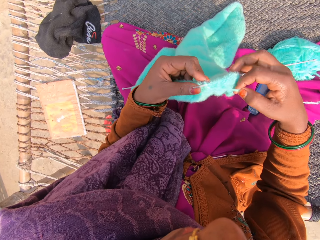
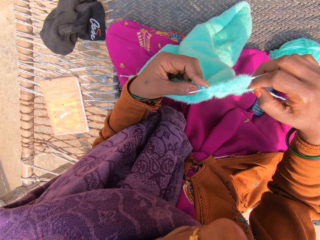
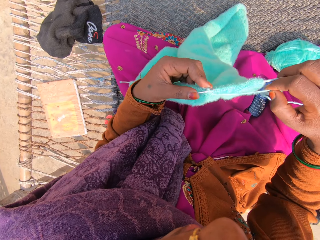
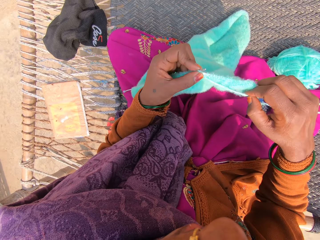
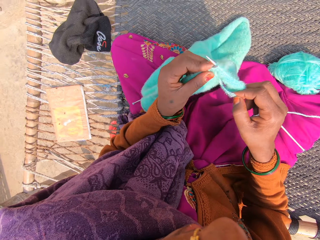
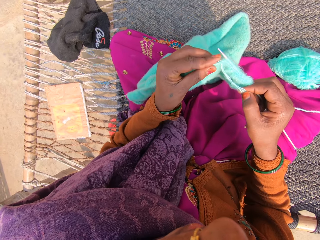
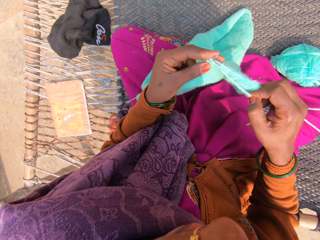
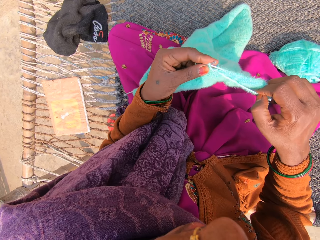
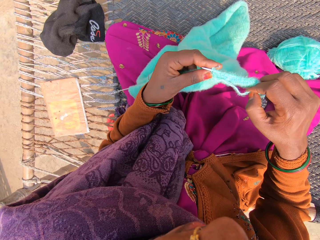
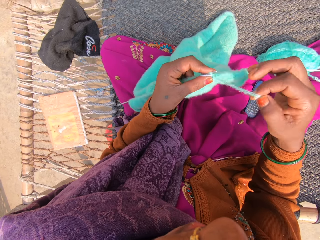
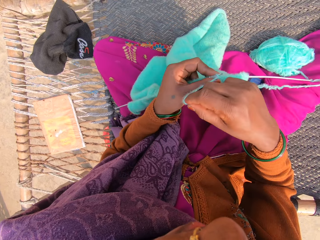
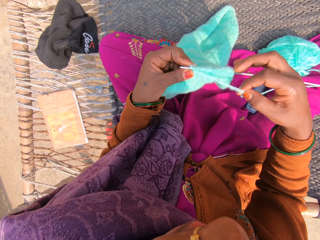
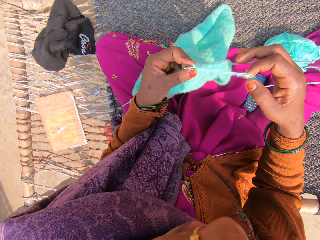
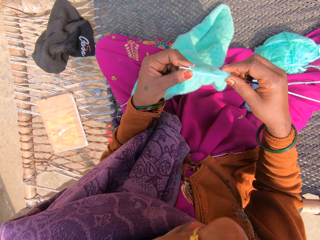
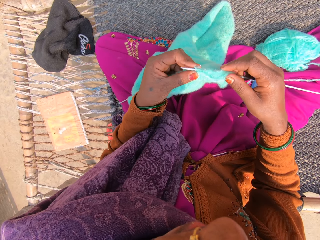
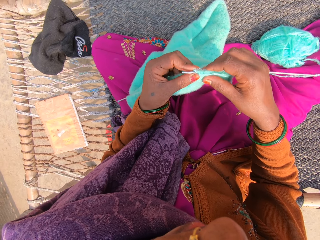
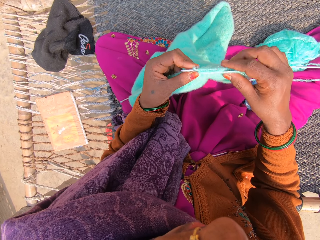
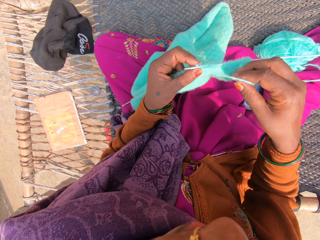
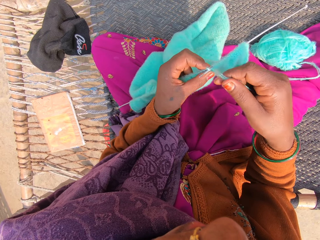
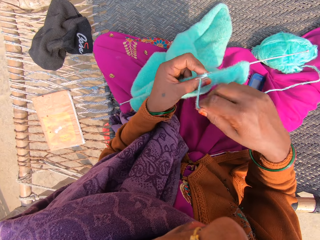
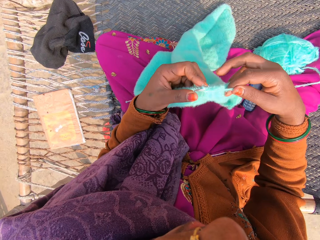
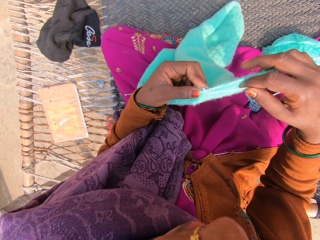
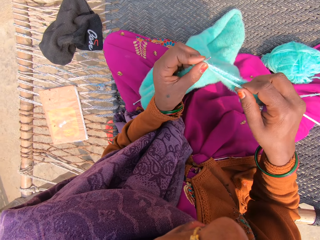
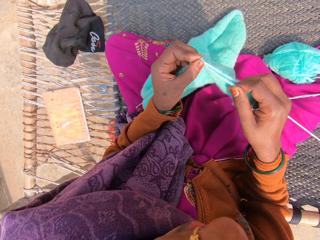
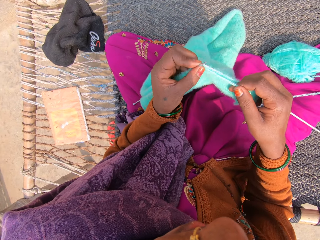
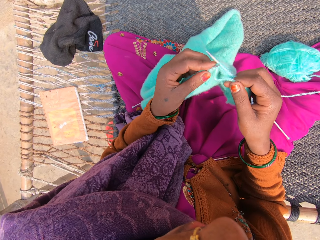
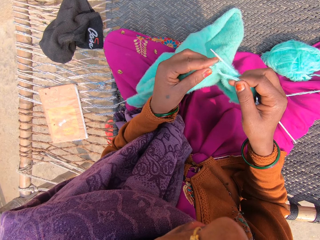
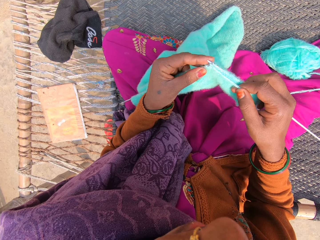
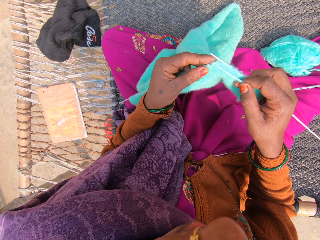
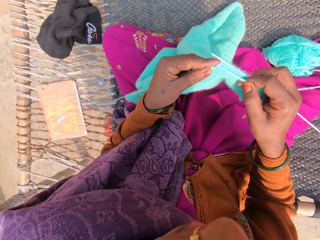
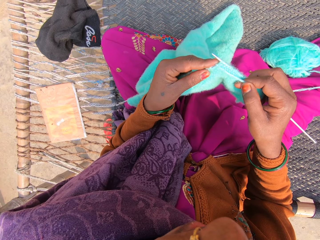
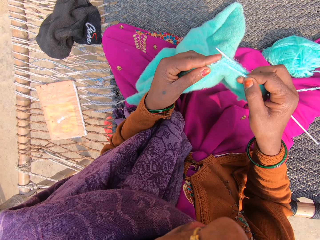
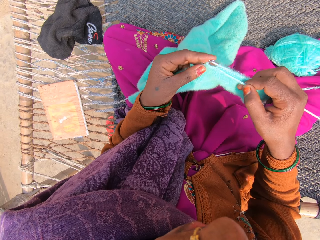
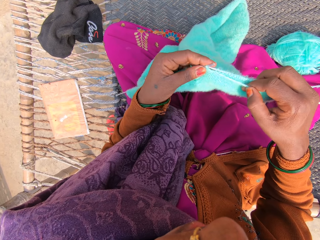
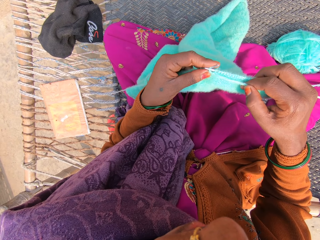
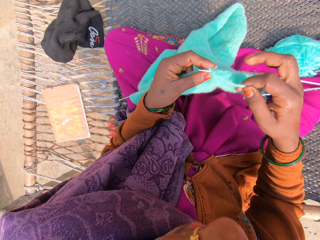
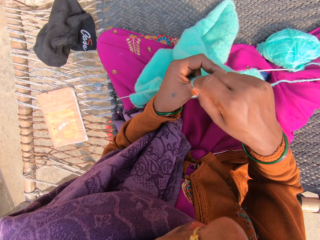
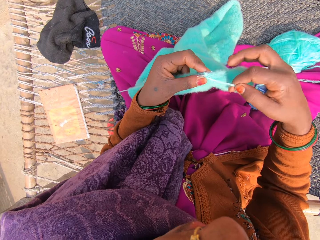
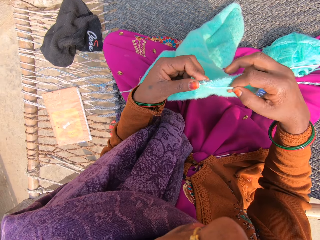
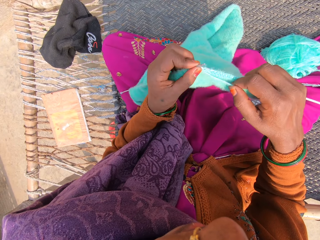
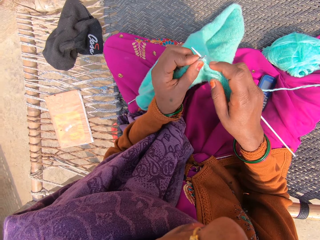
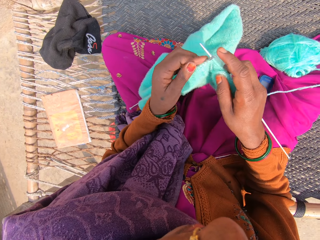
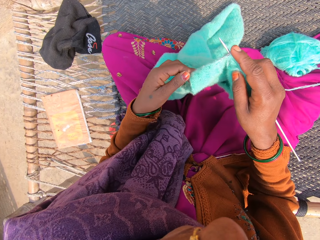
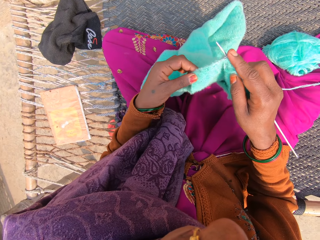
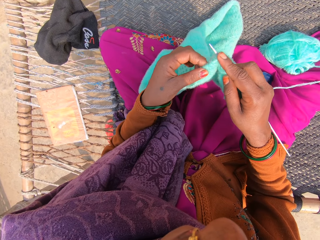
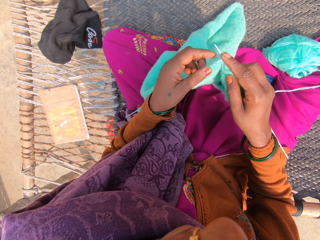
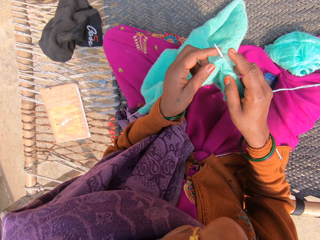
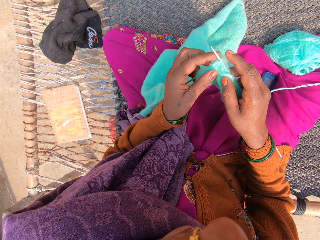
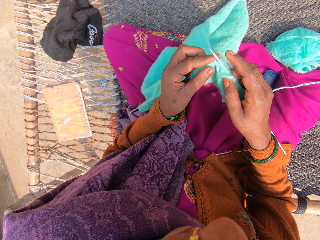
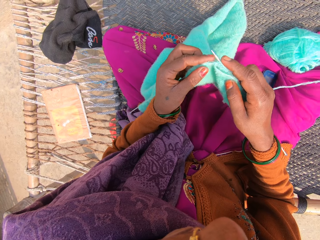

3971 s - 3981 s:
The camera wearer puts the knitting thread over the knitting needle. They knit a garment using the knitting needles. They put the knitting thread over the knitting needle. They knit the garment using the knitting needles. They put the knitting thread over the knitting needle. They knit the garment using the knitting needles.

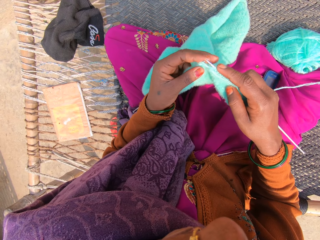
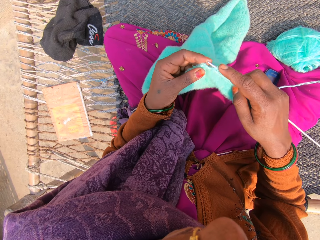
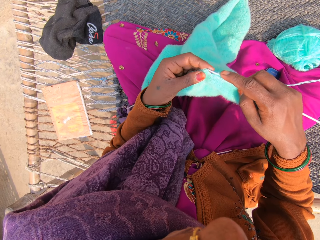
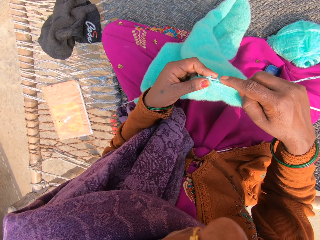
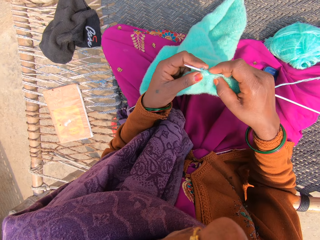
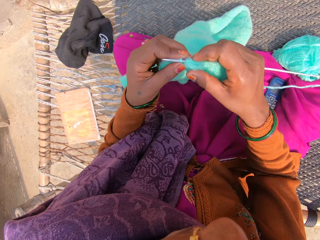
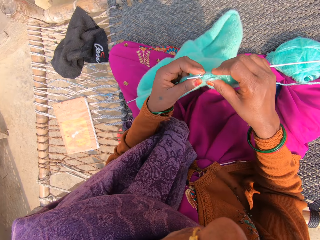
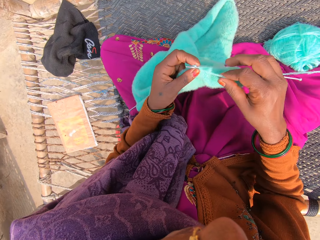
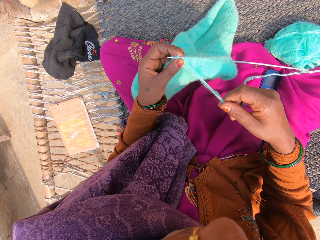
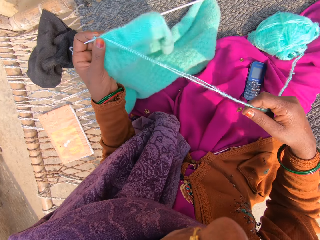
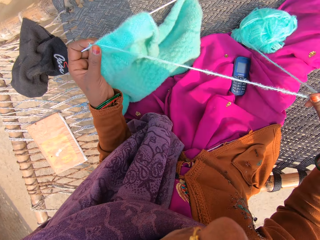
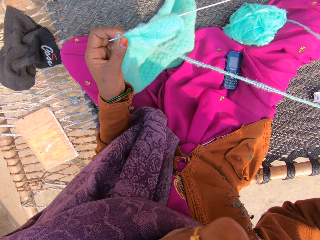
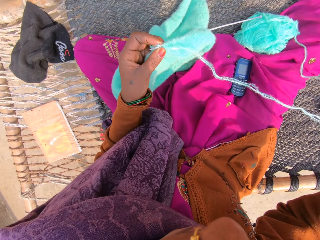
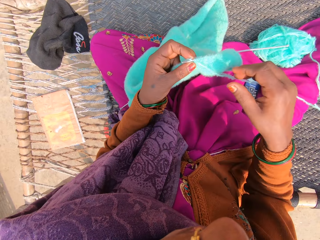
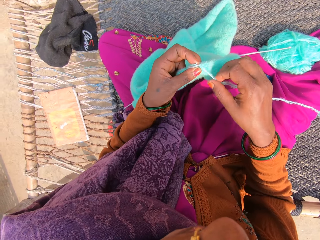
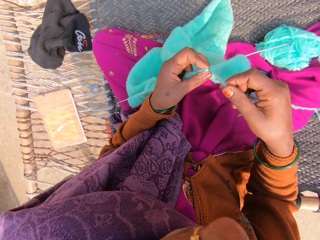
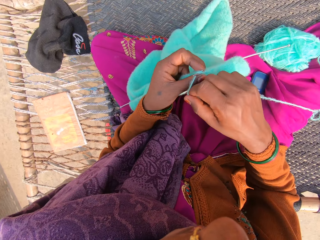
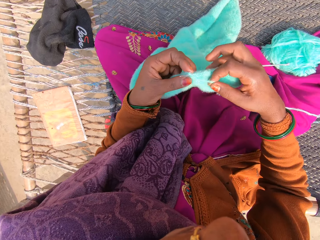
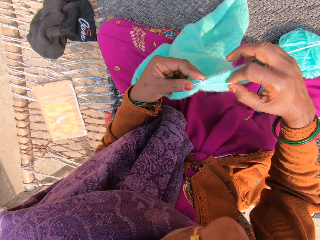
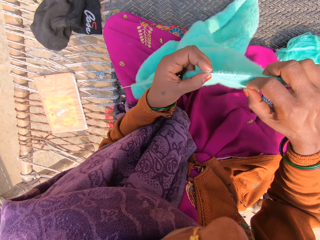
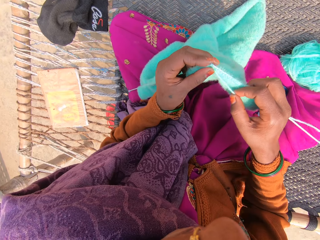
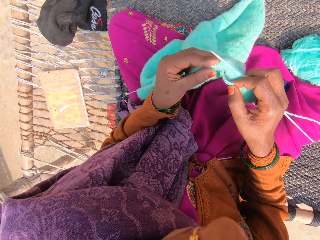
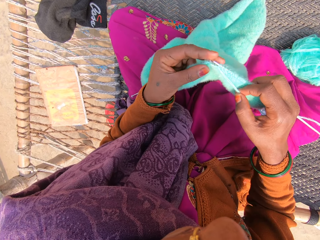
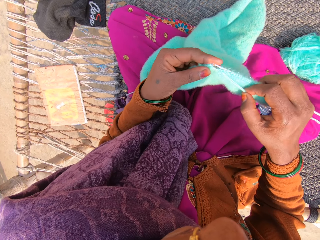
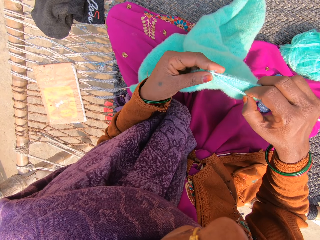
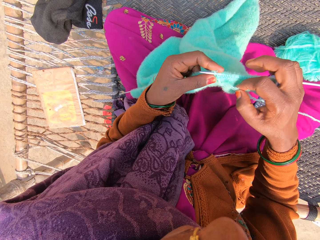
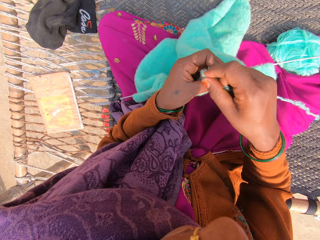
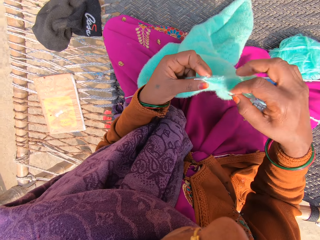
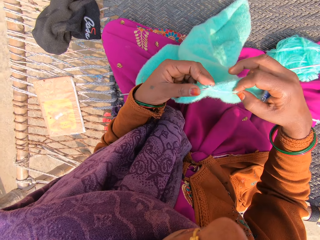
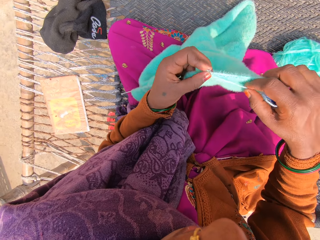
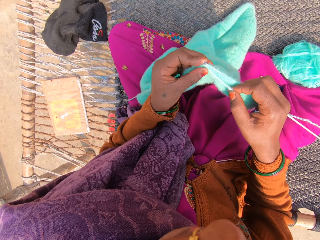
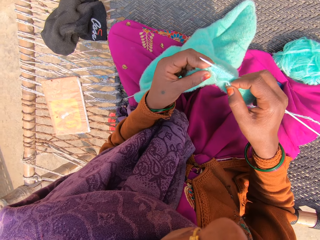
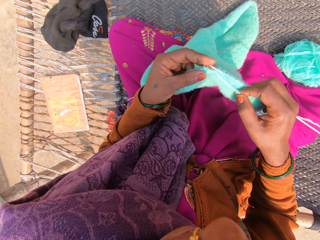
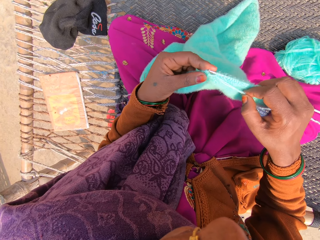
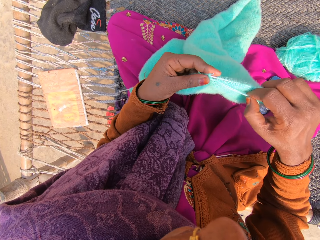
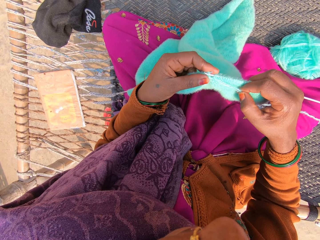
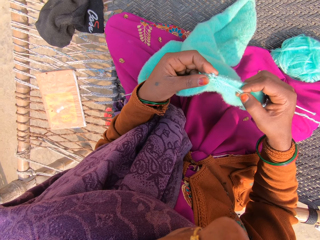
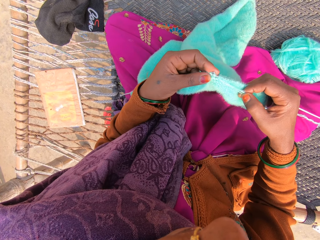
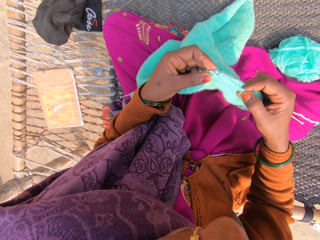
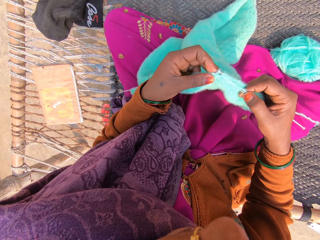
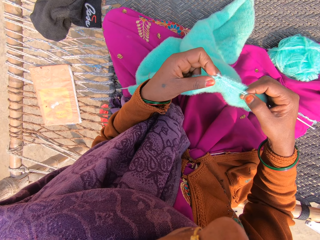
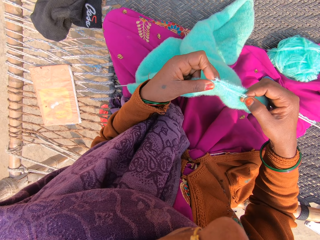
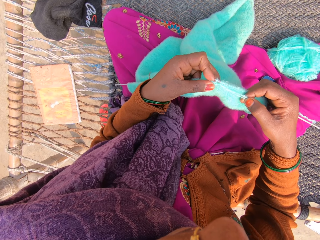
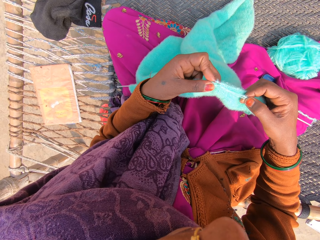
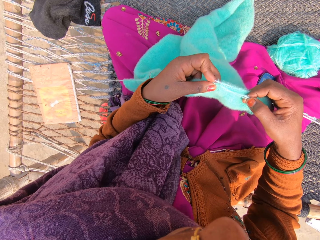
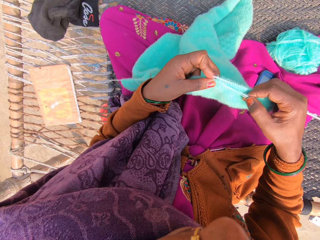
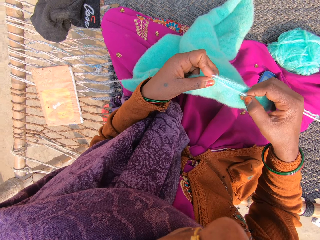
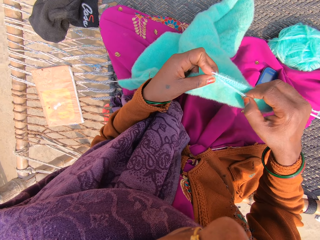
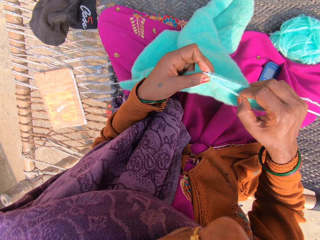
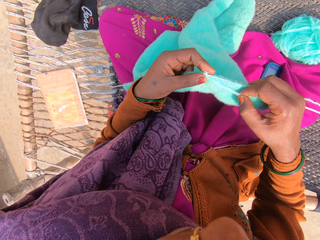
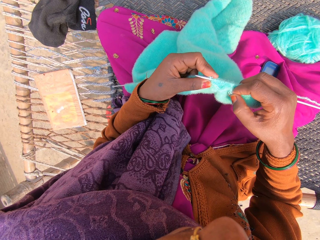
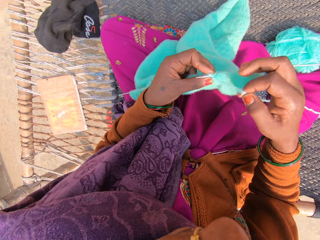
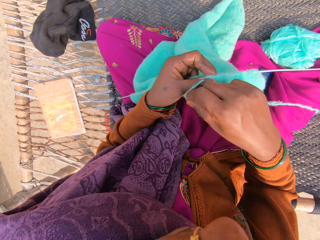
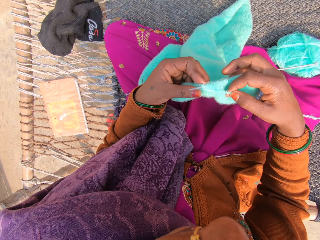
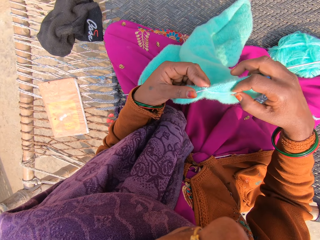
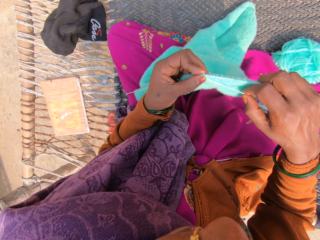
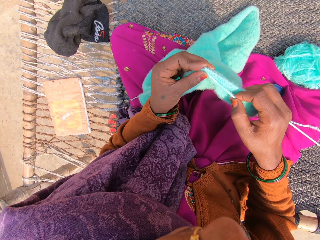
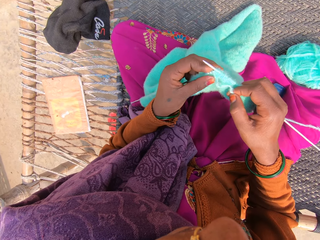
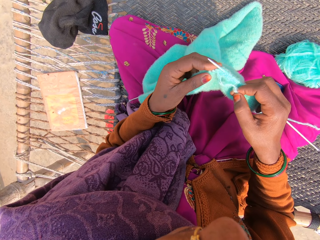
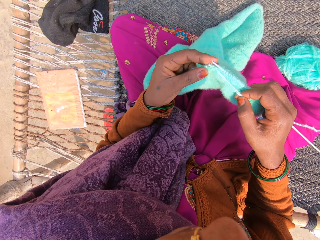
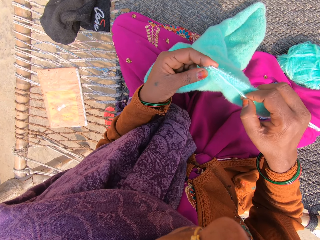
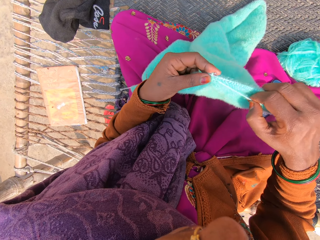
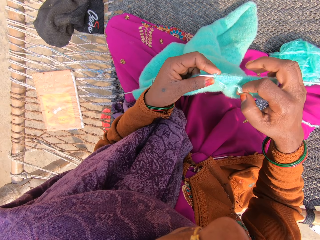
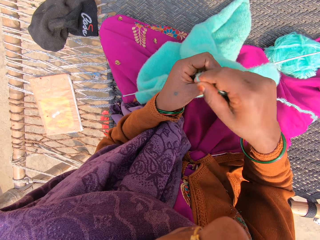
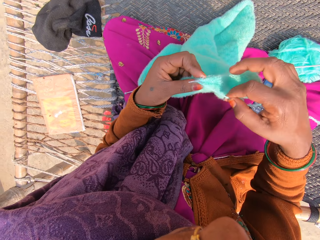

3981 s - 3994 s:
The camera wearer pulls the knitting thread on the garment. She stretches the yarn with her right hand. She knits the shawl with the knitting needles and the yarn. She puts the knitting thread over the knitting needle. She knits the garment using the knitting needles. She puts the knitting thread over the knitting needle. She knits the garment using the knitting needles. She puts the knitting thread over the knitting needle.
